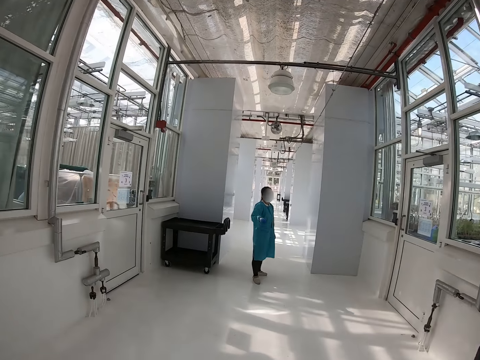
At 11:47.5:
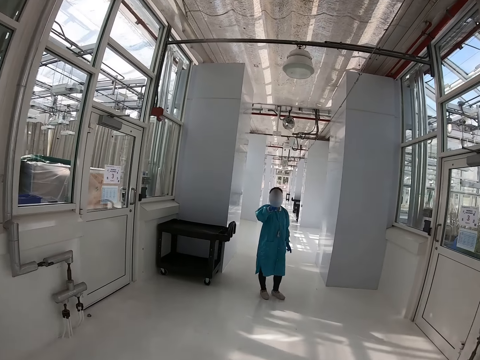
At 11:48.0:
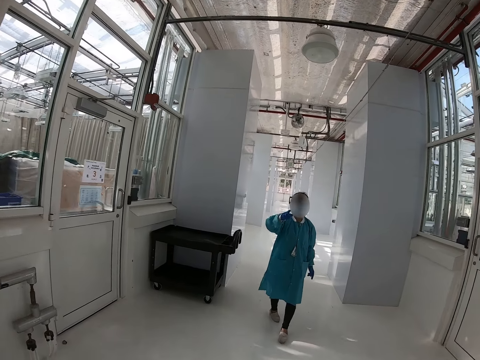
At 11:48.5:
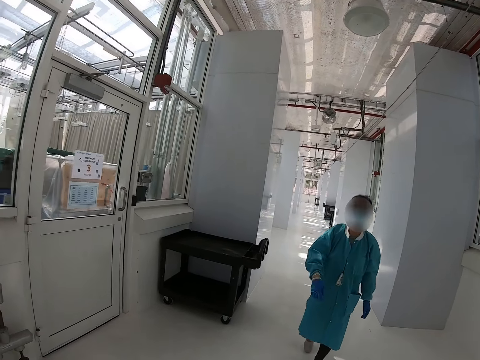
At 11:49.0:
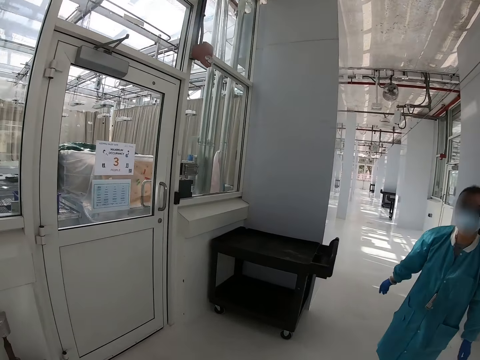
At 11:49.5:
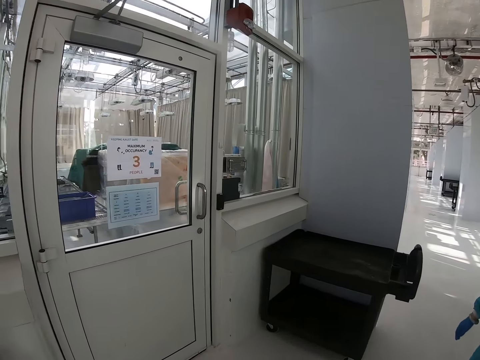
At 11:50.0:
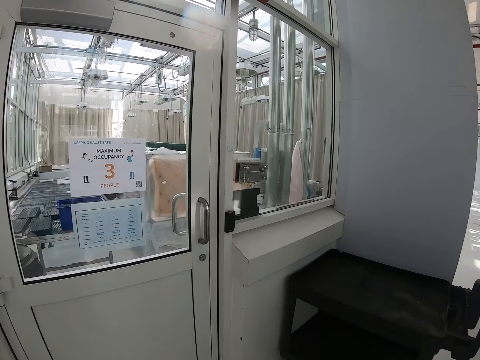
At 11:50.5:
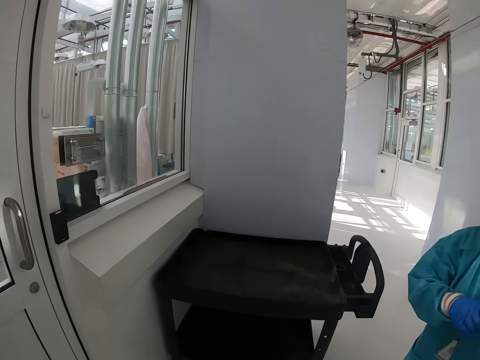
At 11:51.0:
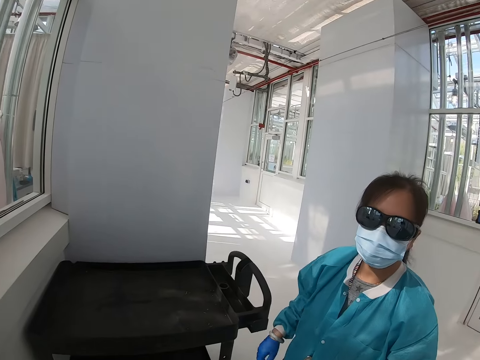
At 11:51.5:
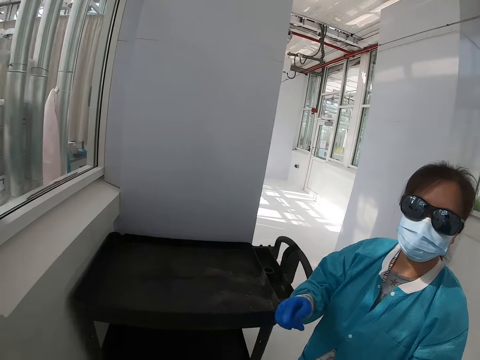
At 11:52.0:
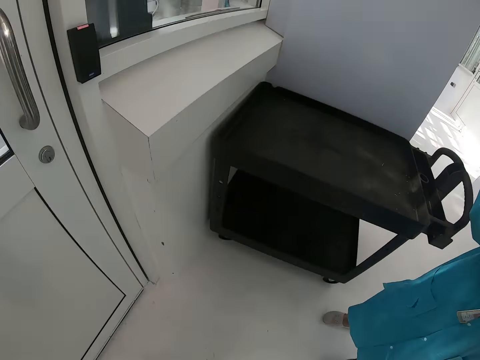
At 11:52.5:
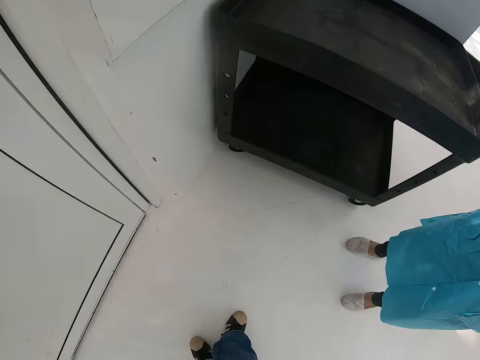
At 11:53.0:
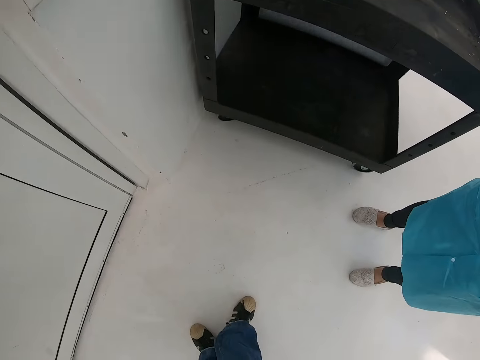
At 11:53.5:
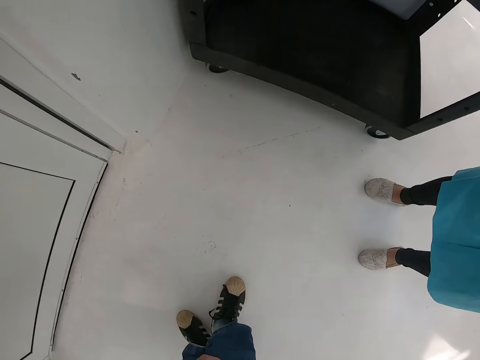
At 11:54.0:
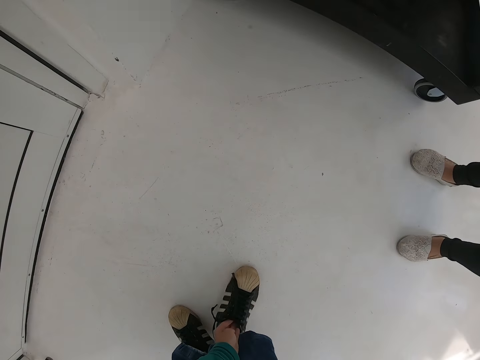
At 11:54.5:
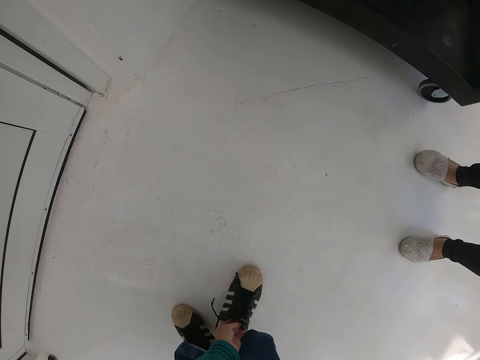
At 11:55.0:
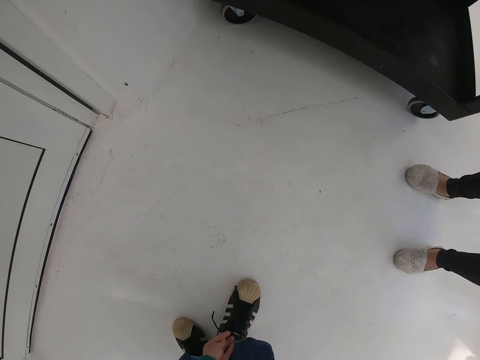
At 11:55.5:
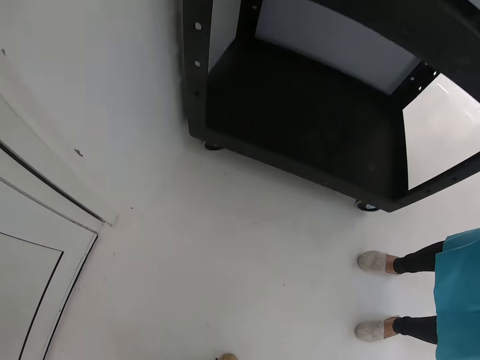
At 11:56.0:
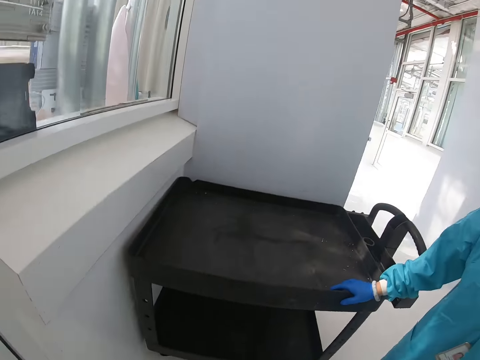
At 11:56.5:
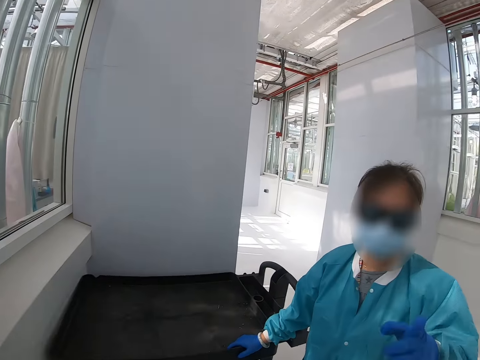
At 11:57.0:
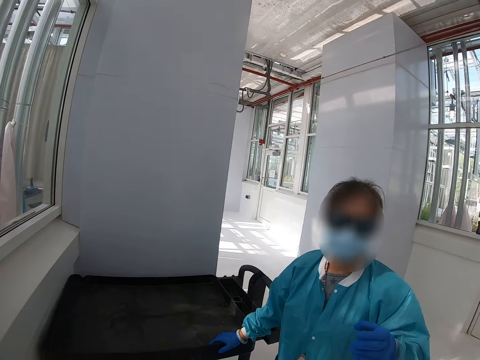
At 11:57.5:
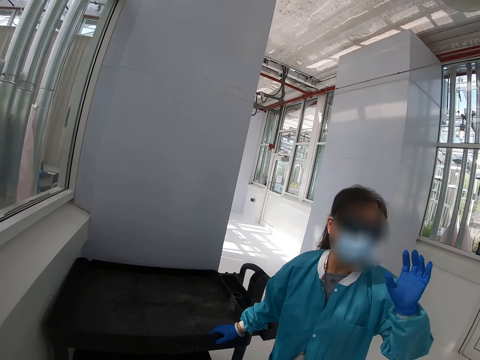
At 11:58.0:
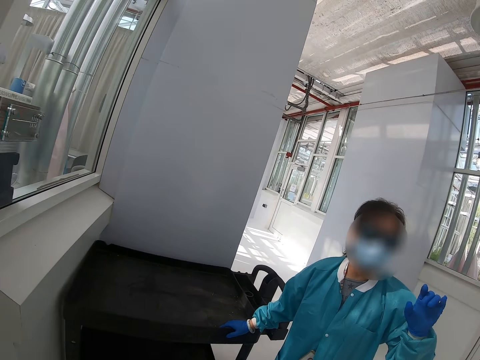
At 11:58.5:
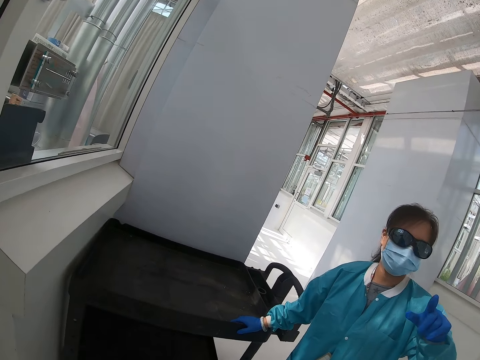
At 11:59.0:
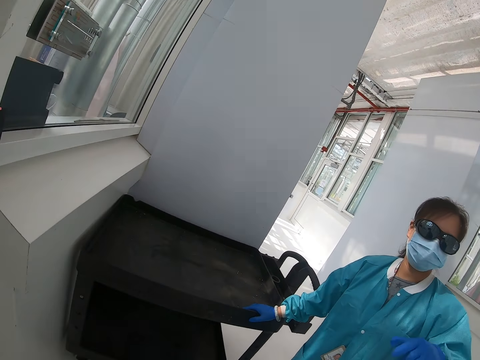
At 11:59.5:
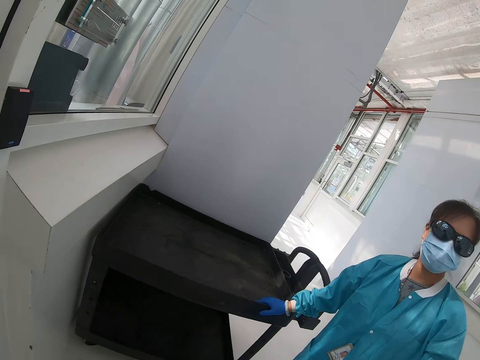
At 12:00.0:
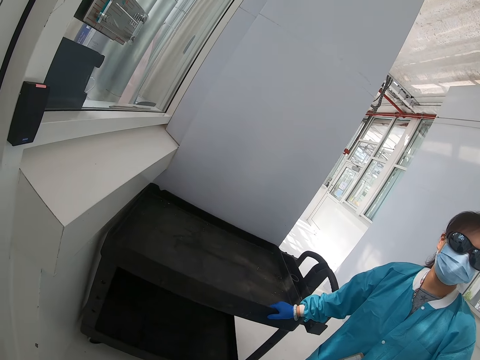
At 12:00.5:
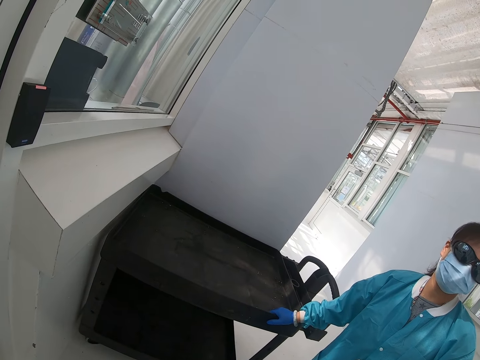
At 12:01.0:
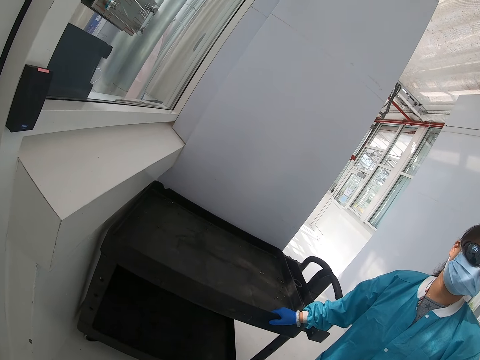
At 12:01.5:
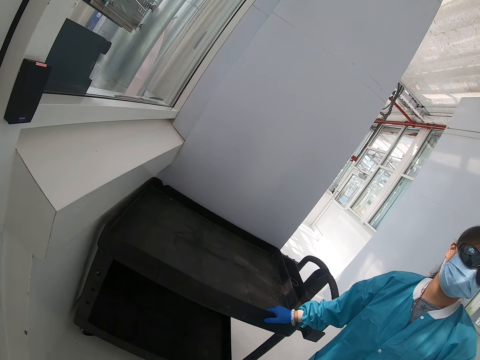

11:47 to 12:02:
A woman talks with the camera wearer. The camera wearer looks below. They adjust the shoe. The woman speaks with the camera wearer.

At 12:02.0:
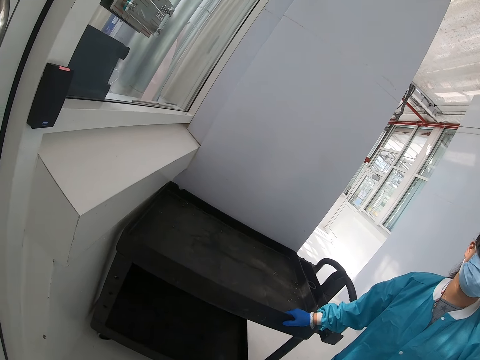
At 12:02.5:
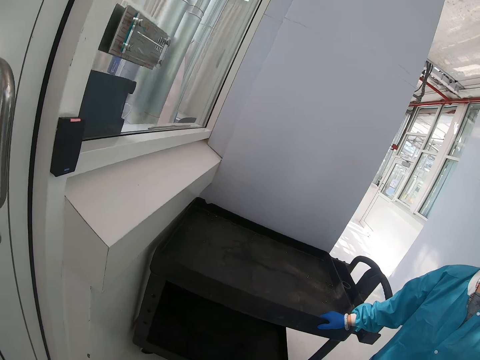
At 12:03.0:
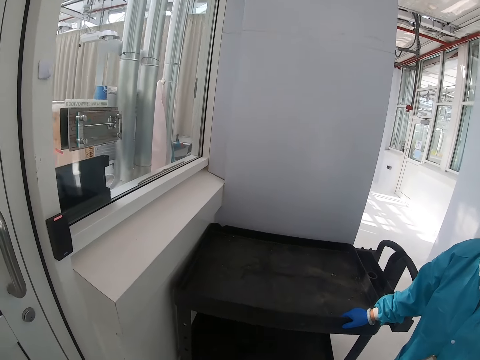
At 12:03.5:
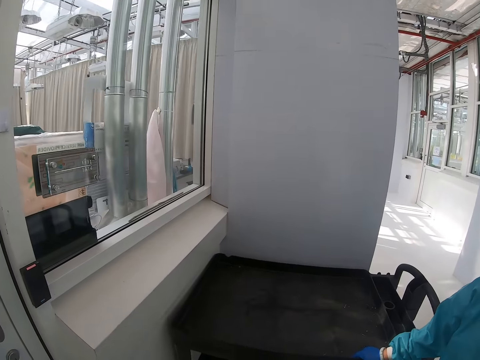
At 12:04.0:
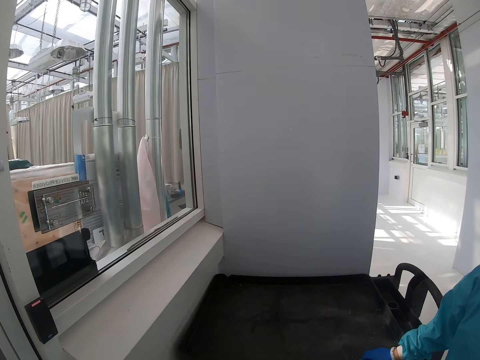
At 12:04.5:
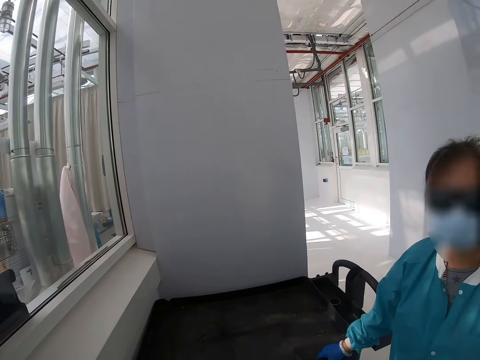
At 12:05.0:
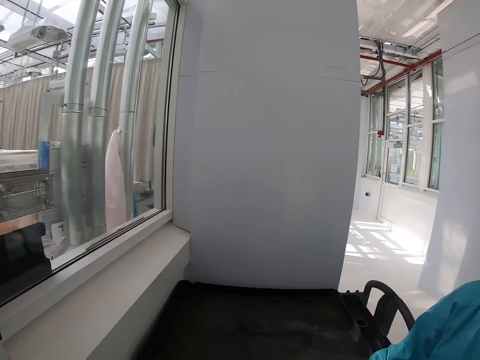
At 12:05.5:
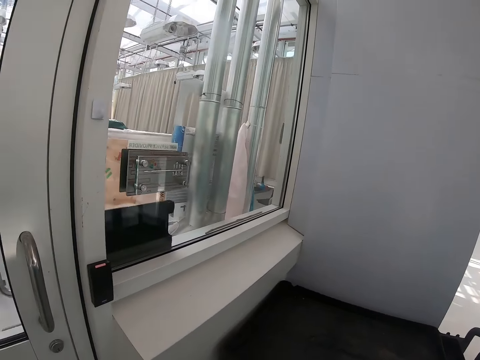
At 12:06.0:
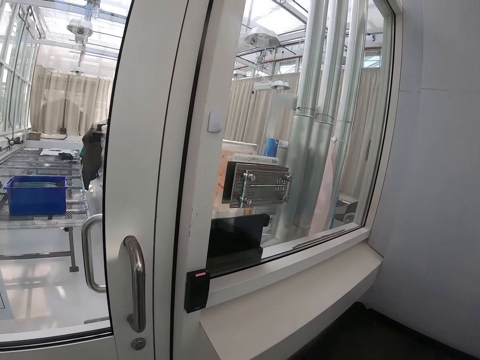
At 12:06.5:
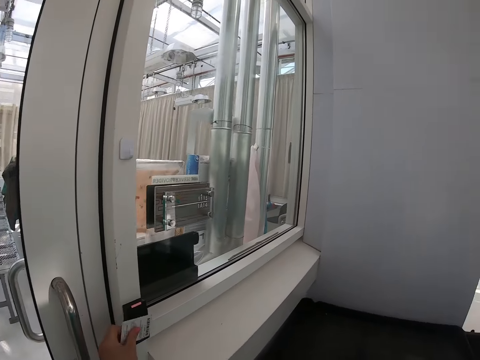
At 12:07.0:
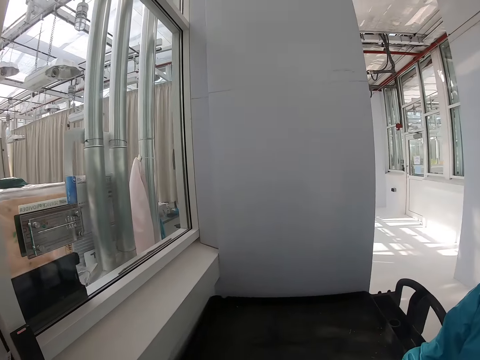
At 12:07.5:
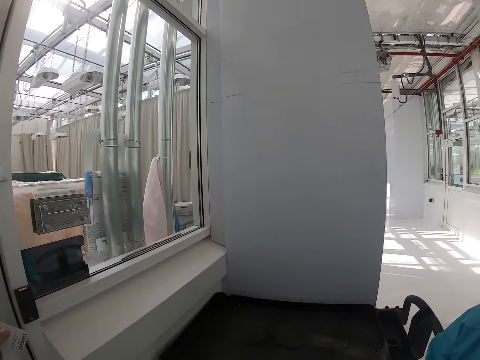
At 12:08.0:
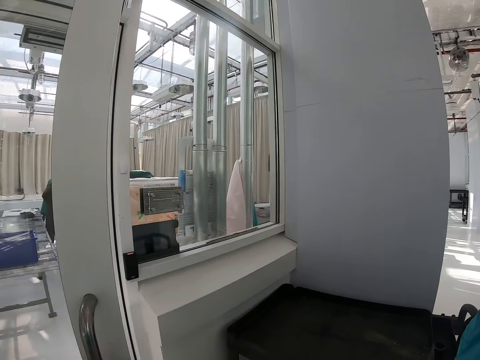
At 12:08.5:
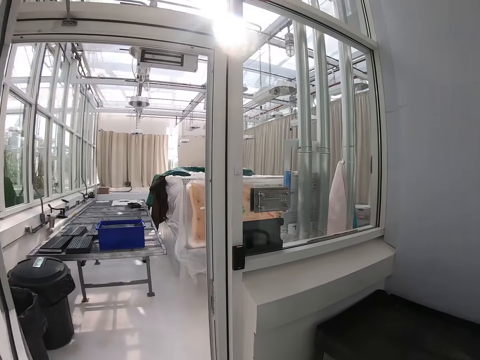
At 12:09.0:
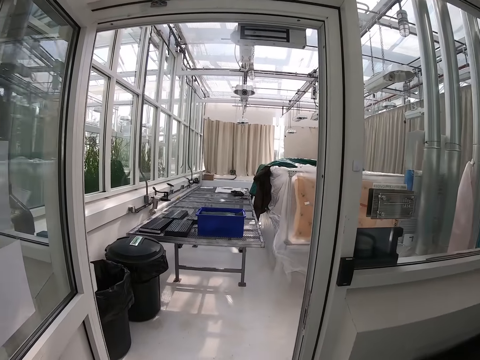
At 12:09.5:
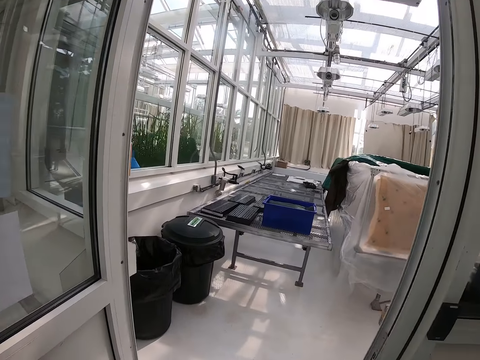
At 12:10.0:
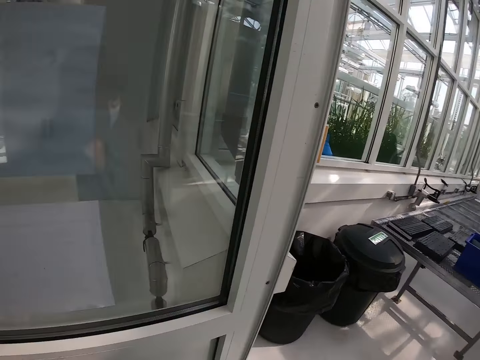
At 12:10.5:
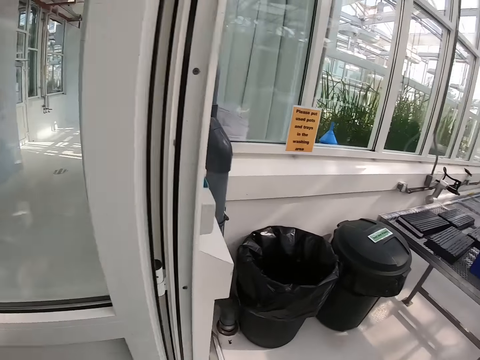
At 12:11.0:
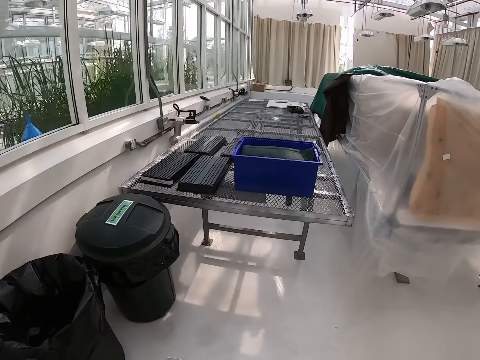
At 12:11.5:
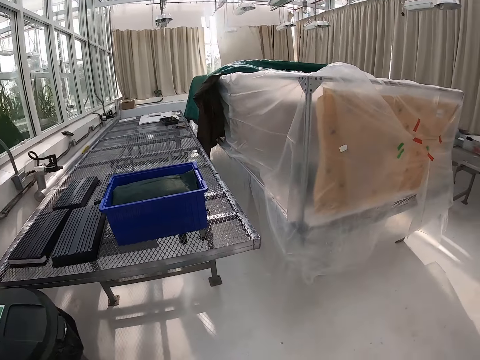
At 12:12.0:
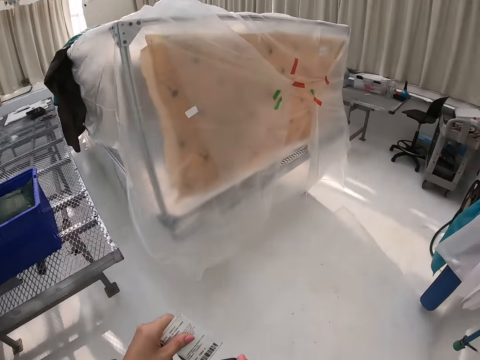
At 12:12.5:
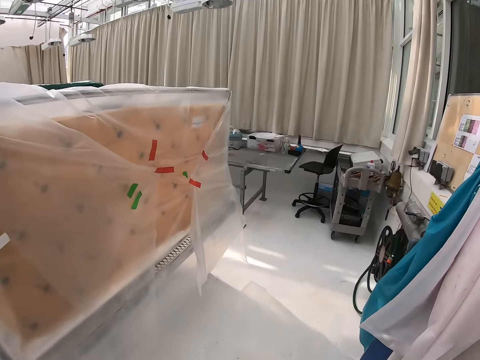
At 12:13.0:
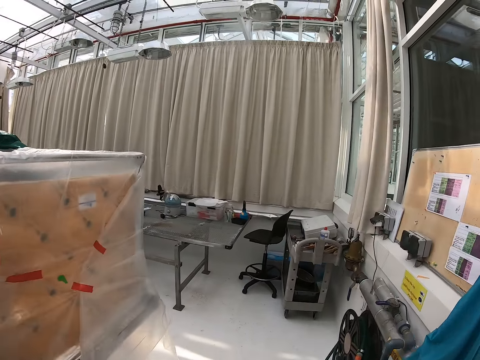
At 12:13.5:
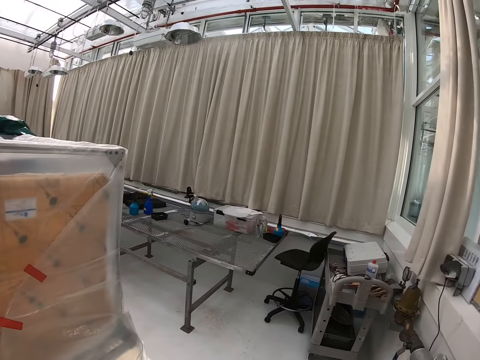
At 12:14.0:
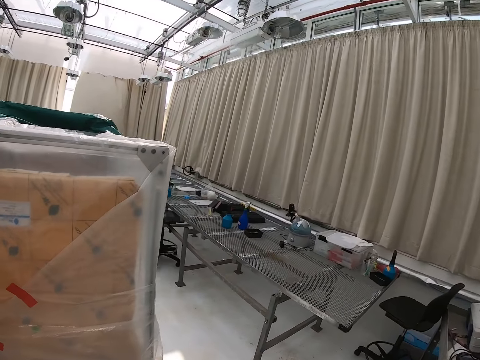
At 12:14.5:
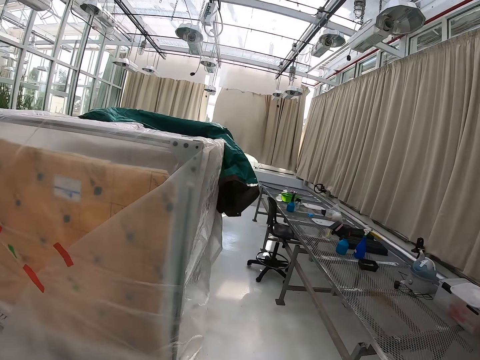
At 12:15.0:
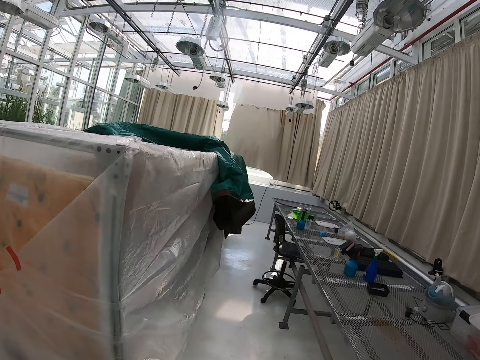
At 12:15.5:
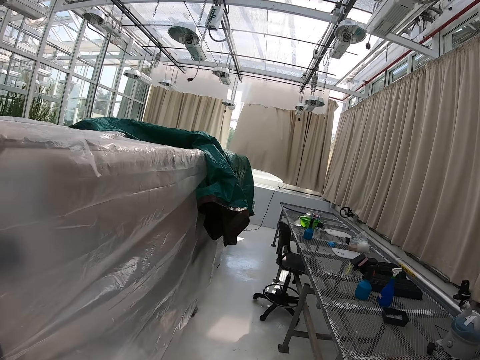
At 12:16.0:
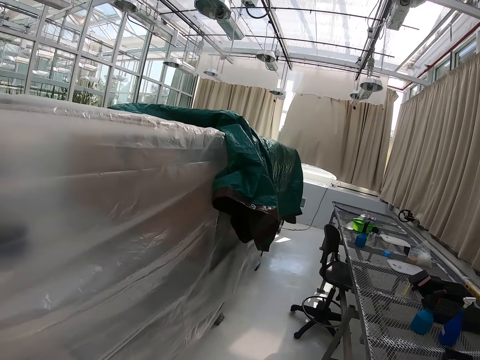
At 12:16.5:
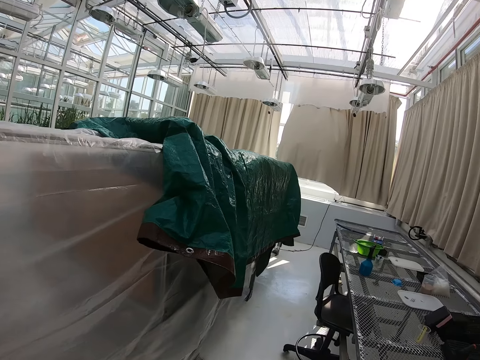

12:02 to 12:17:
The camera wearer uses a card reader. They open a door. They walk in the room.
